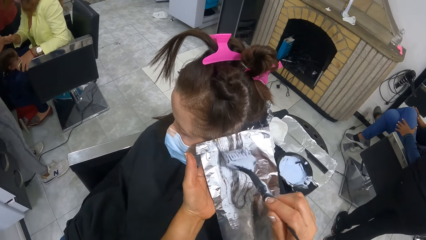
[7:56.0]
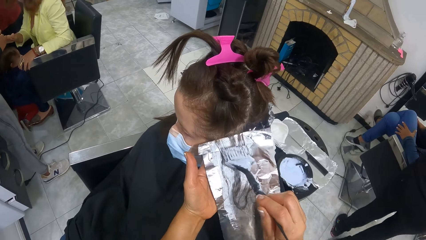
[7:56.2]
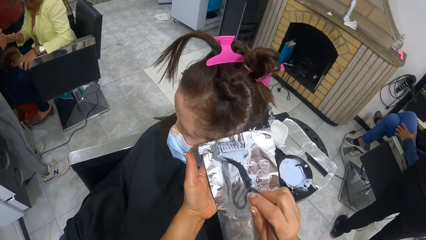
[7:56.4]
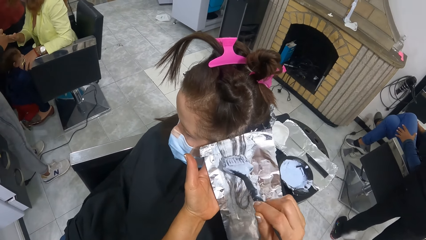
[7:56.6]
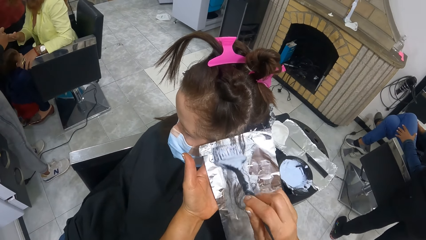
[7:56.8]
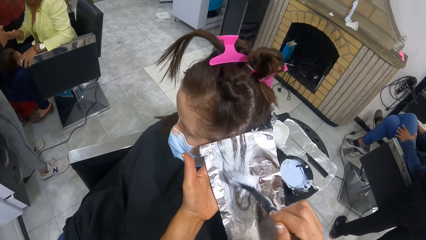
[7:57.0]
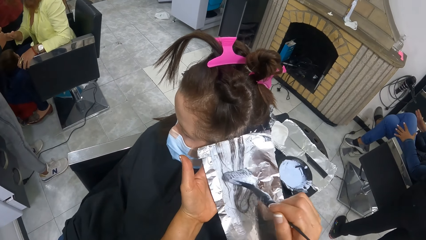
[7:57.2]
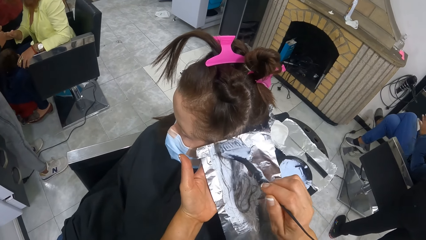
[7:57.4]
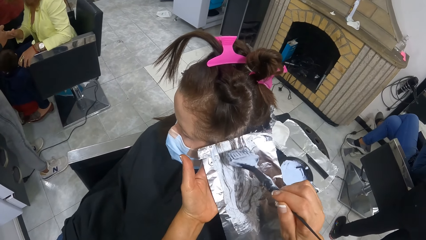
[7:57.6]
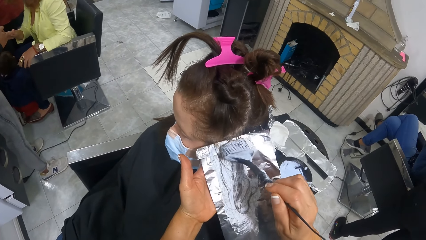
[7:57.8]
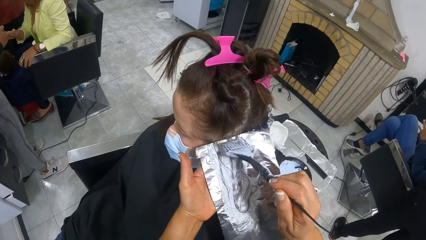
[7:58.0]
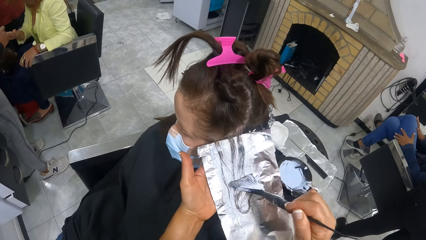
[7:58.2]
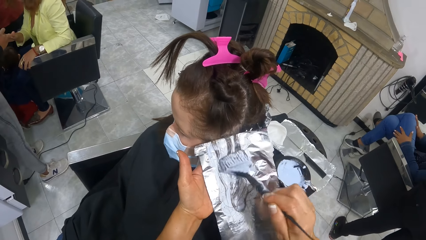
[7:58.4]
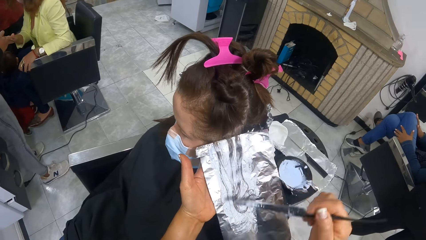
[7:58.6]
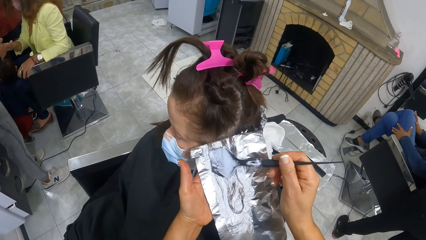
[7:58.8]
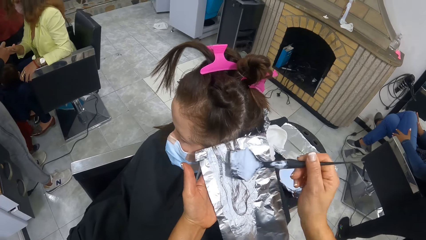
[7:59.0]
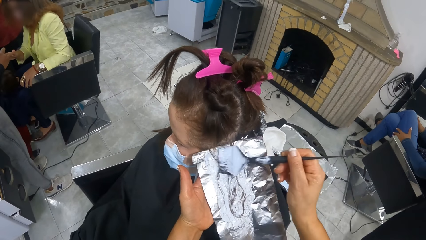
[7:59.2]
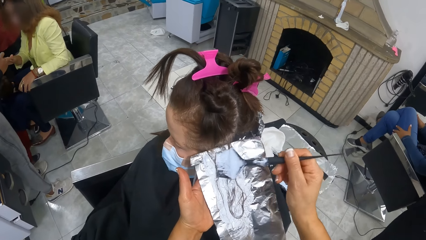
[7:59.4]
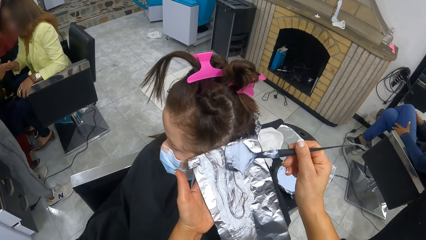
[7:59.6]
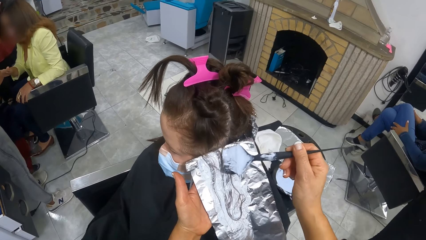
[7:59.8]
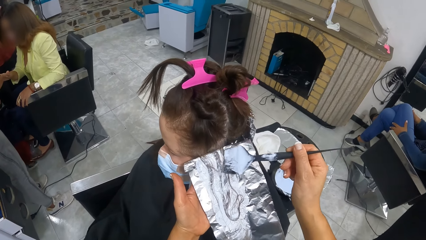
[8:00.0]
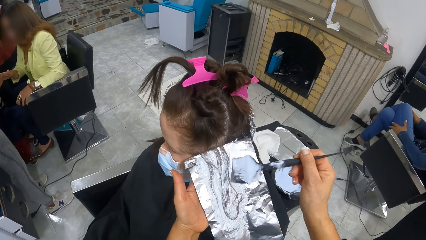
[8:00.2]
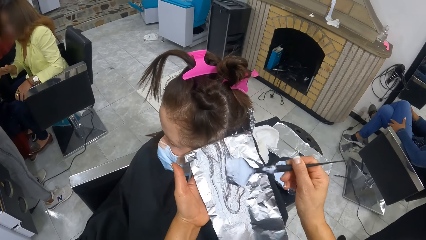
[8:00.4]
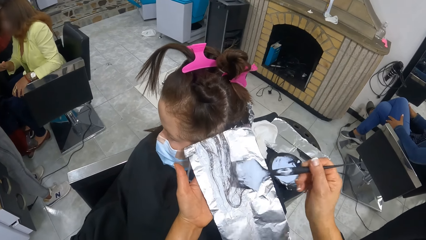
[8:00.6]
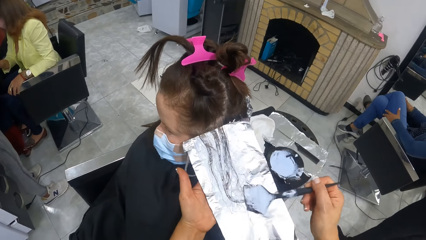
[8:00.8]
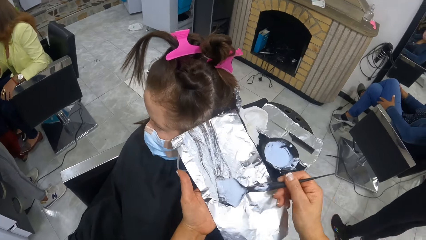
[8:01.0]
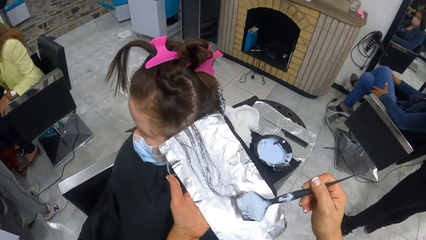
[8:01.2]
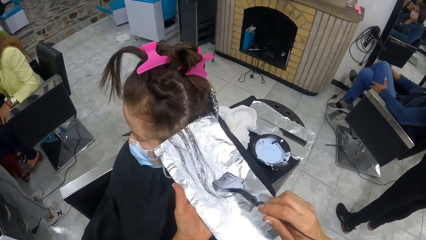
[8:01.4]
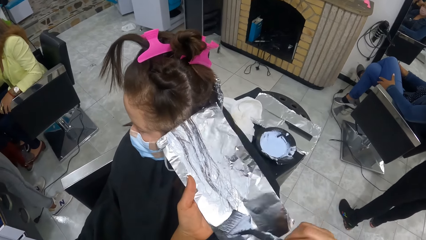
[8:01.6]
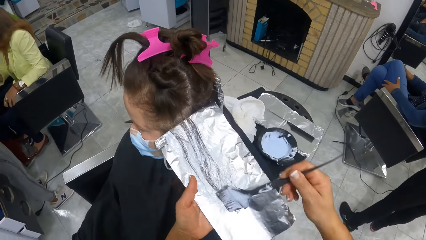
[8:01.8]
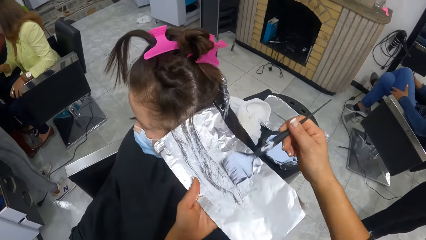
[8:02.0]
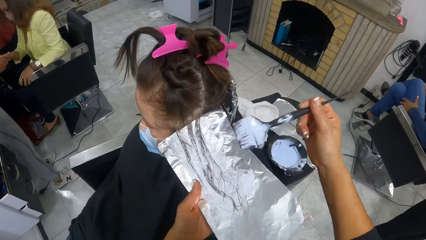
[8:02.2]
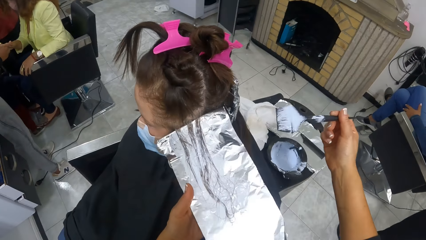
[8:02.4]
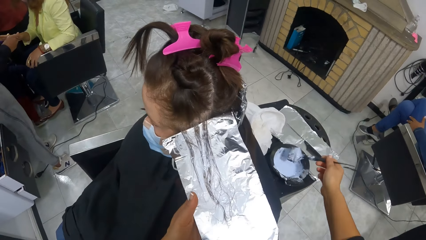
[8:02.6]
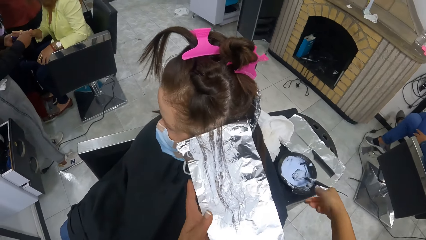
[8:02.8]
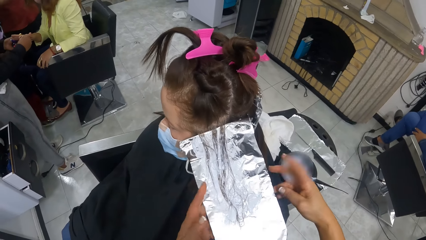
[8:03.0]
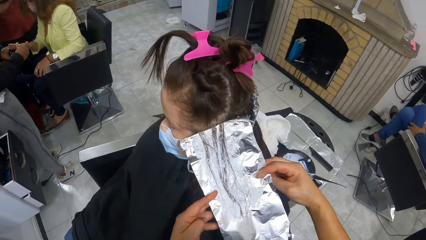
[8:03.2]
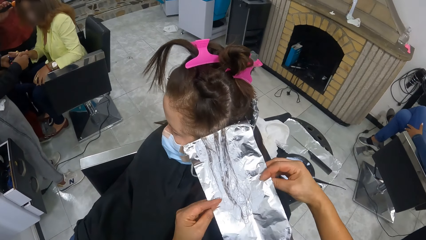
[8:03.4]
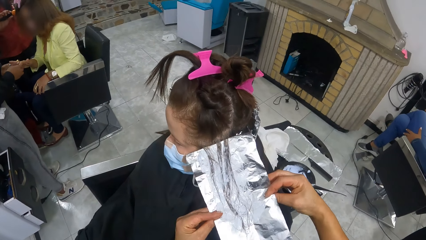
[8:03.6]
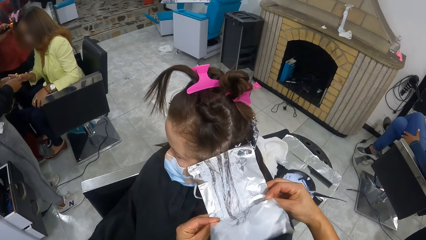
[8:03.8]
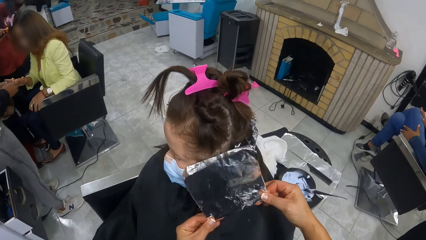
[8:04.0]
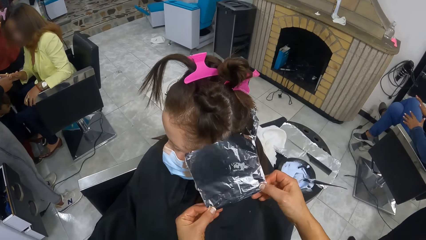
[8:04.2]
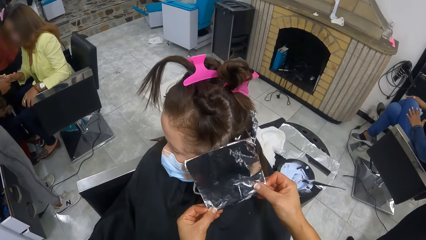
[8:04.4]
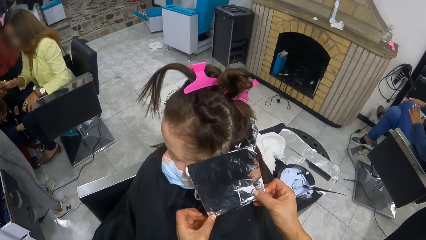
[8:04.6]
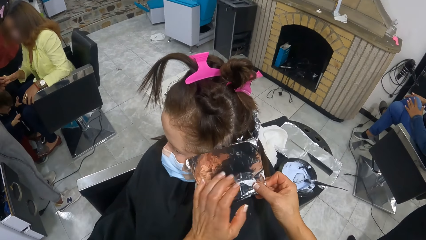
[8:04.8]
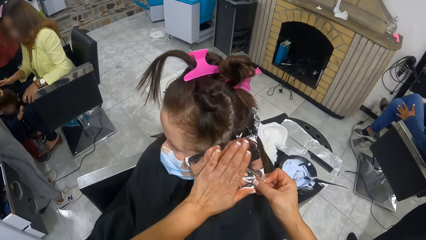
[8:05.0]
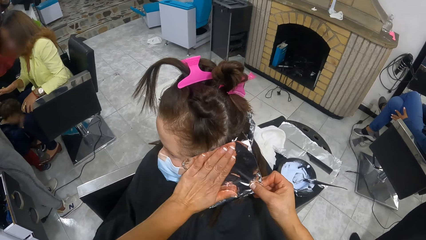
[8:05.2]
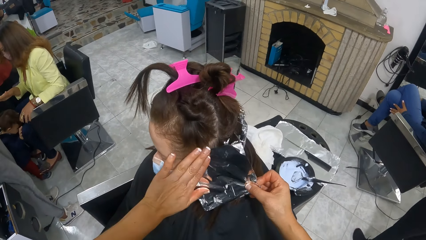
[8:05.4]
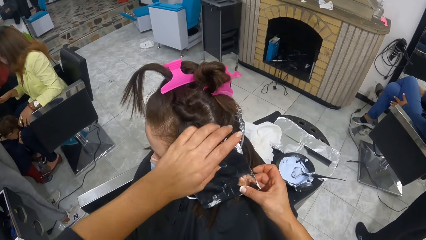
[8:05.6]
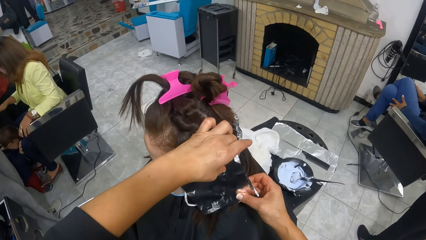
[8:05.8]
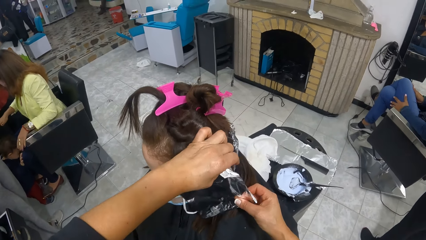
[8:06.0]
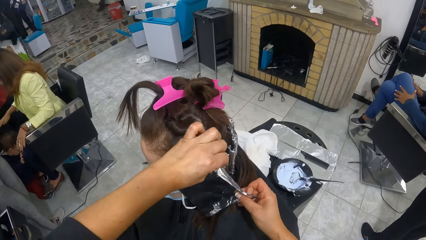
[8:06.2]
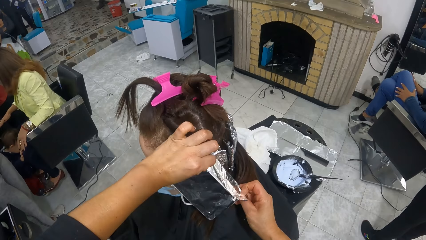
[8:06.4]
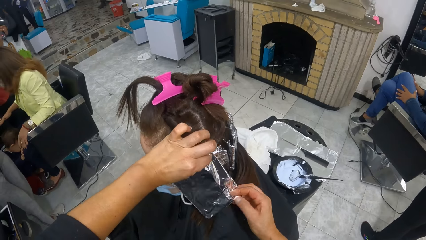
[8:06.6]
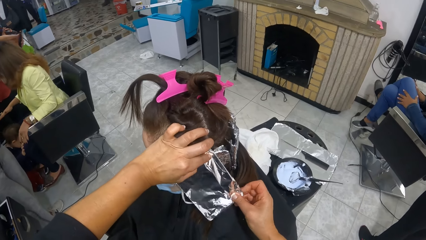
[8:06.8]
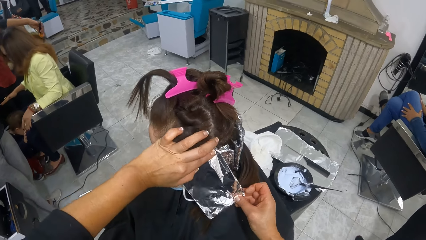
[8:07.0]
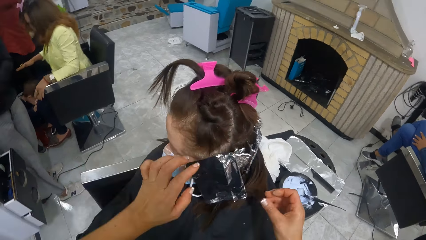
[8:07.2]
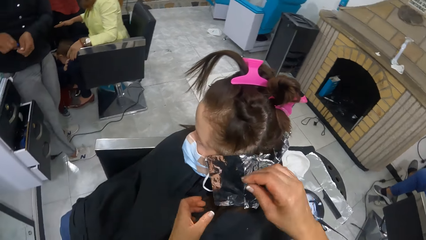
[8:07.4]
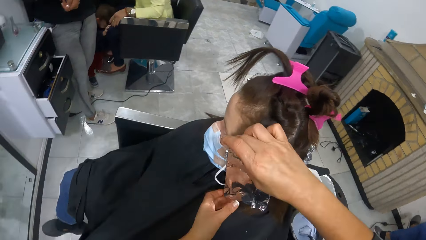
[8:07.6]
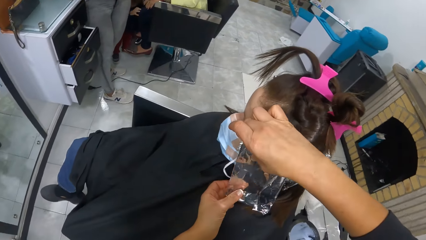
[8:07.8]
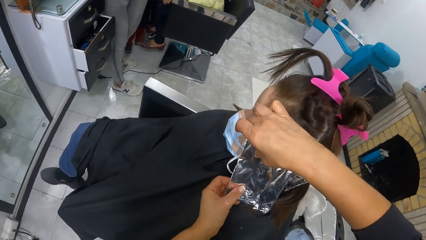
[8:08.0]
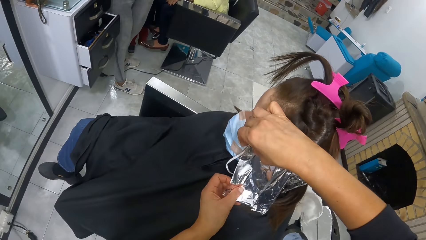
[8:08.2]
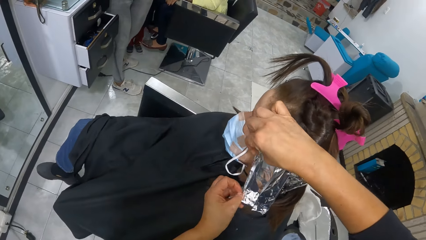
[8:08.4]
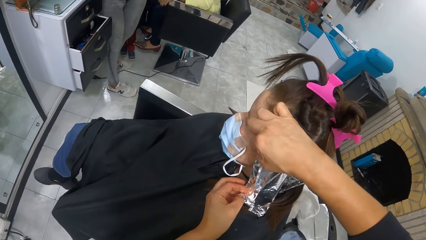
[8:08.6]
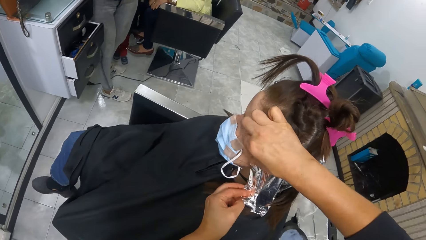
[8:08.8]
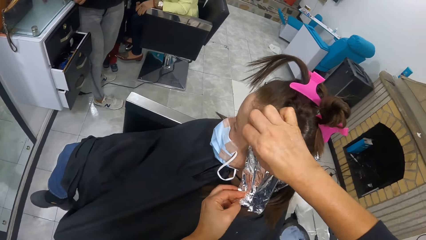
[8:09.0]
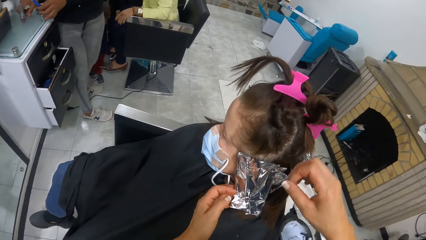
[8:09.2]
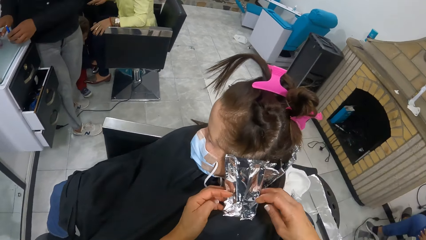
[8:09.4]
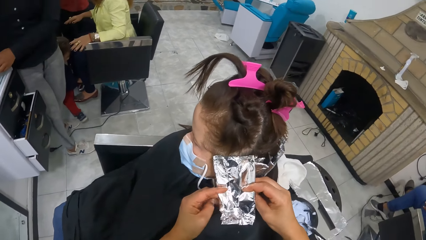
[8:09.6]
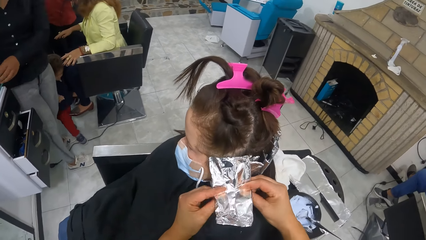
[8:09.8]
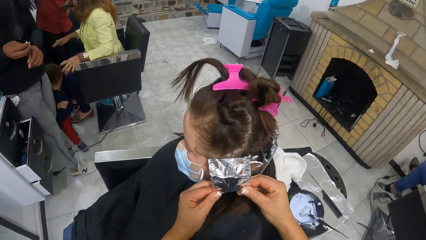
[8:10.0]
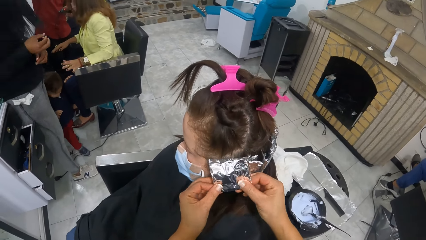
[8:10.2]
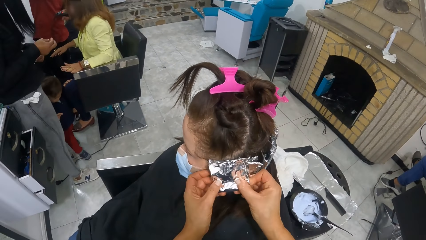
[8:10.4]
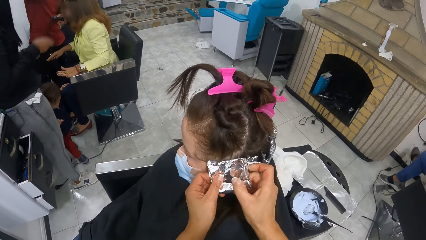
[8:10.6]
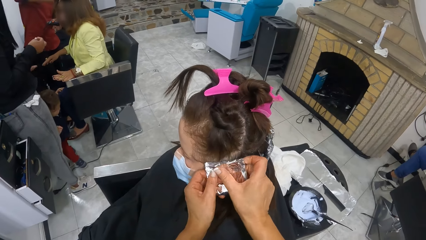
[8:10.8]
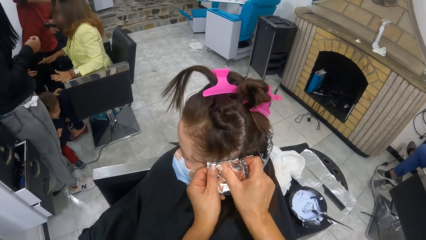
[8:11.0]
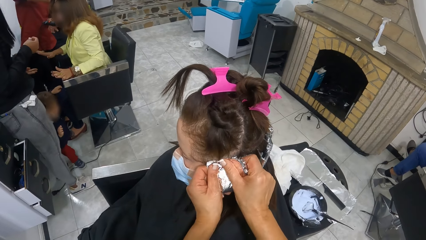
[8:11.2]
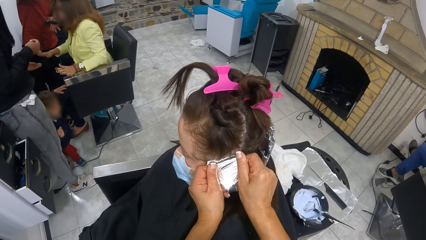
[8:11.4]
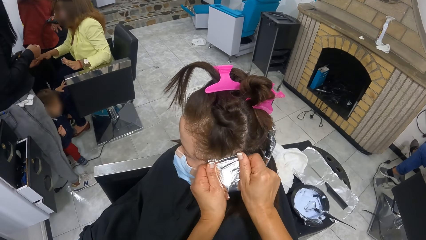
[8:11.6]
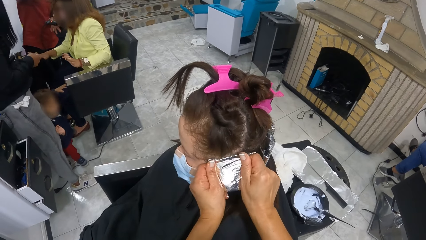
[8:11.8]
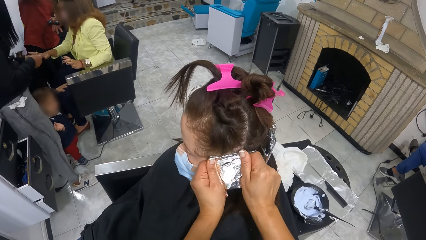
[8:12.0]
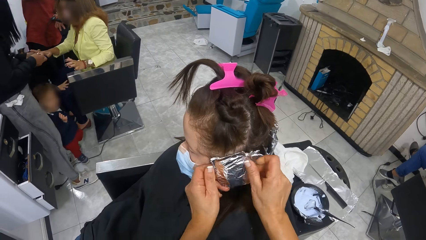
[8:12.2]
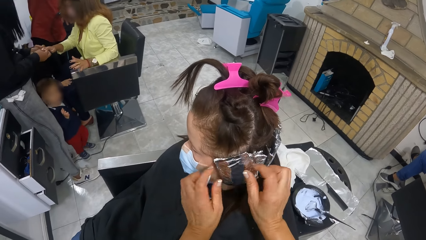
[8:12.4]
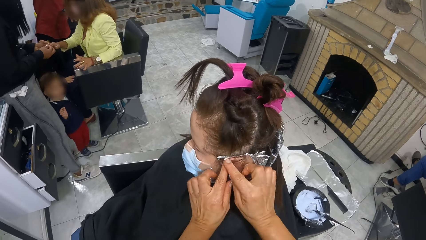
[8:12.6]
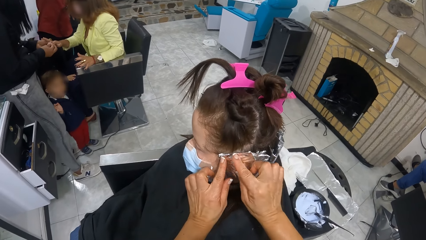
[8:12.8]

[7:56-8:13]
The camera wearer drops the brush into the hair highlighter bowl on the trolley. They place the comb in the bowl. They wrap the foil on the tail of the comb. They fold the silver paper.
